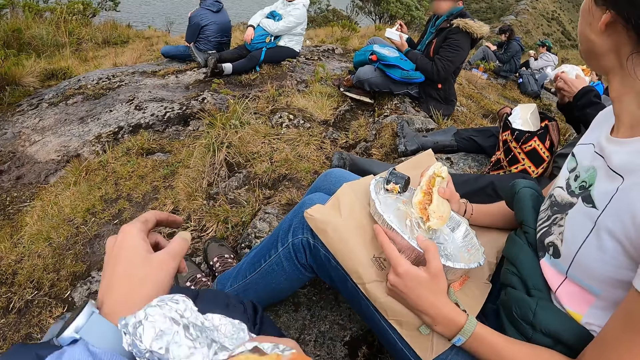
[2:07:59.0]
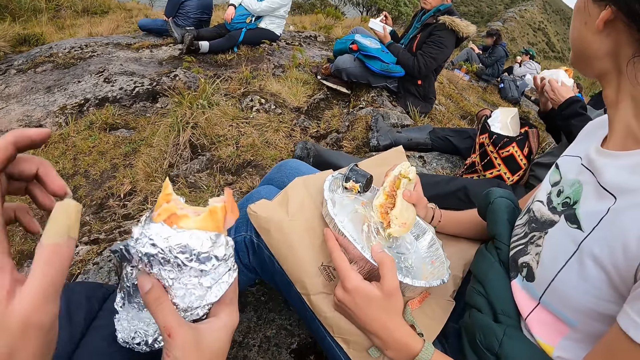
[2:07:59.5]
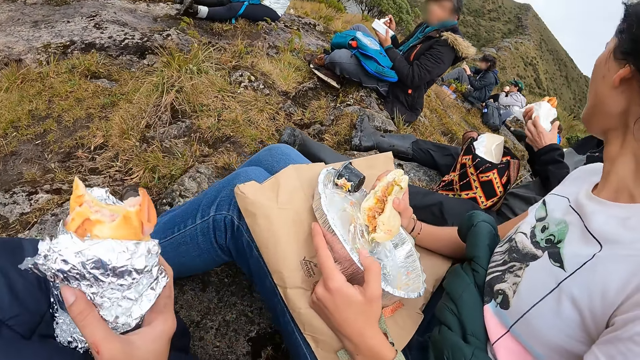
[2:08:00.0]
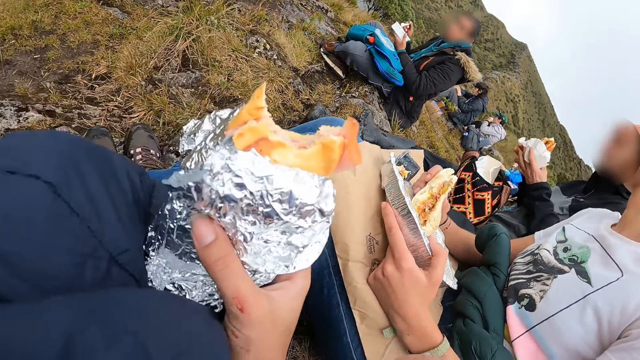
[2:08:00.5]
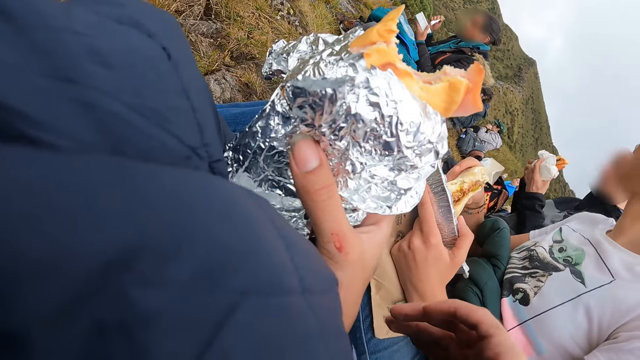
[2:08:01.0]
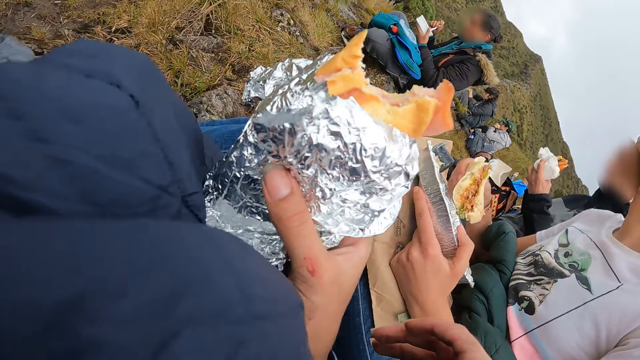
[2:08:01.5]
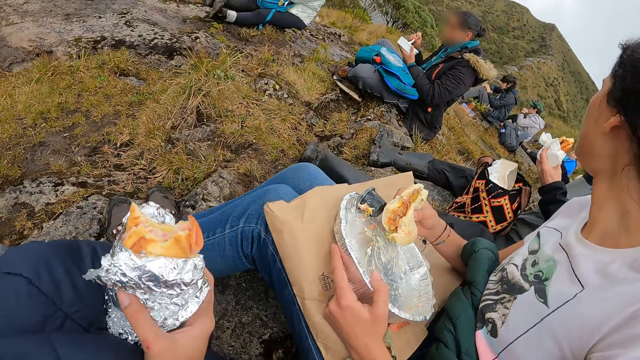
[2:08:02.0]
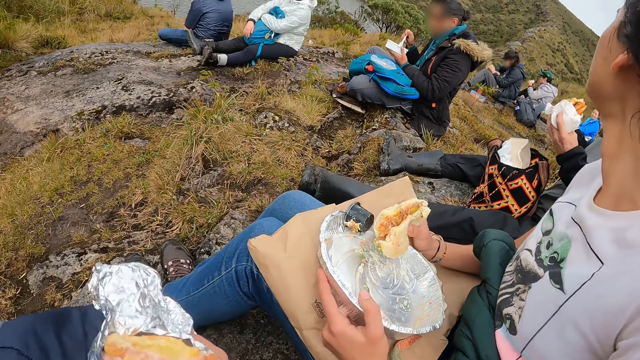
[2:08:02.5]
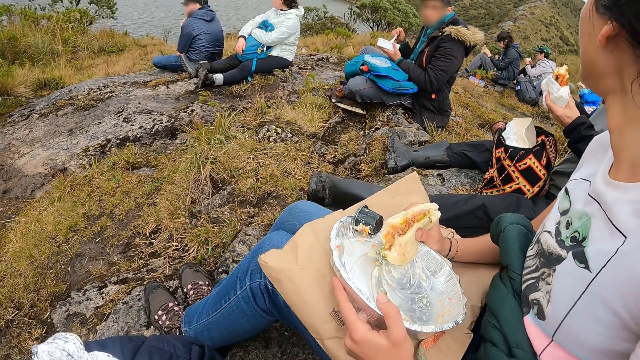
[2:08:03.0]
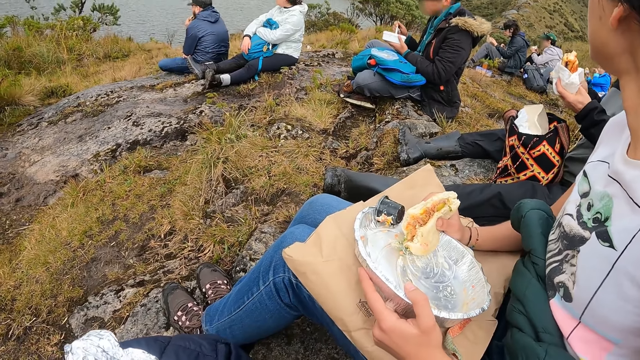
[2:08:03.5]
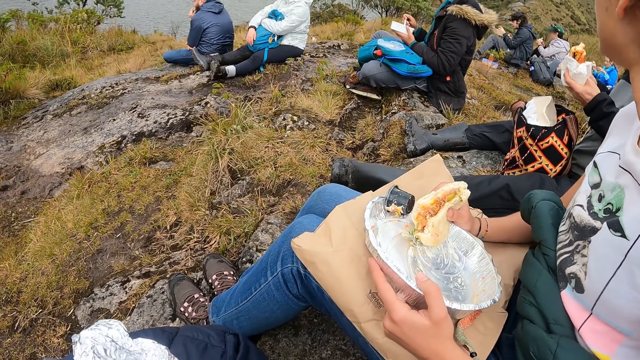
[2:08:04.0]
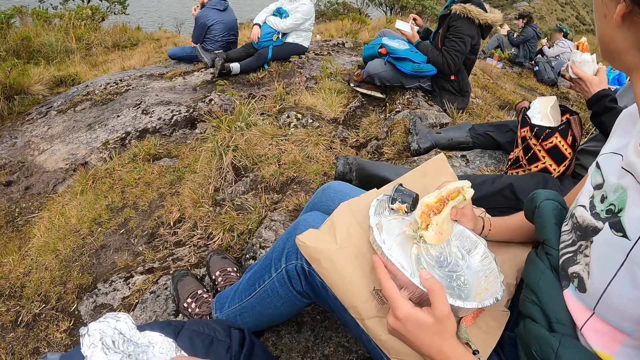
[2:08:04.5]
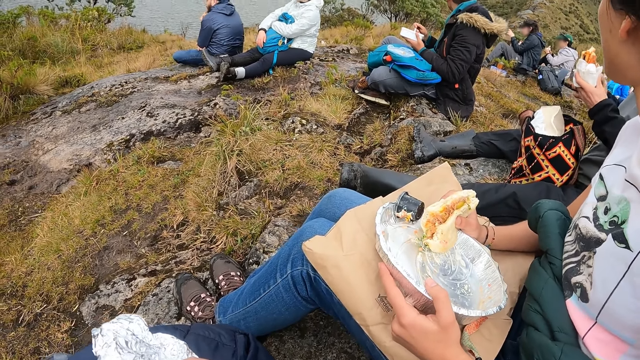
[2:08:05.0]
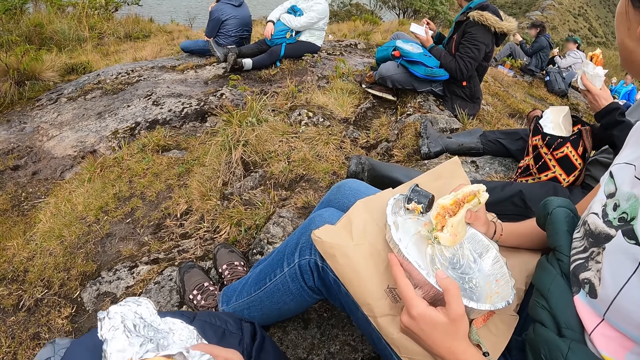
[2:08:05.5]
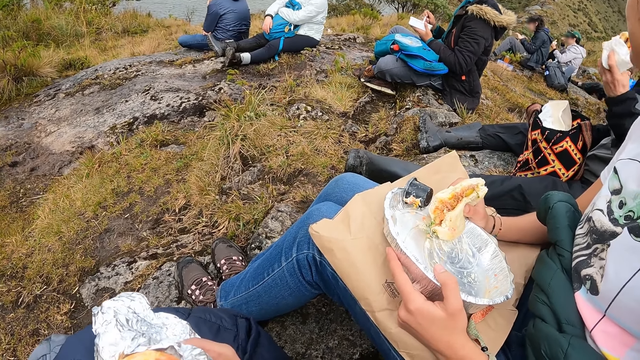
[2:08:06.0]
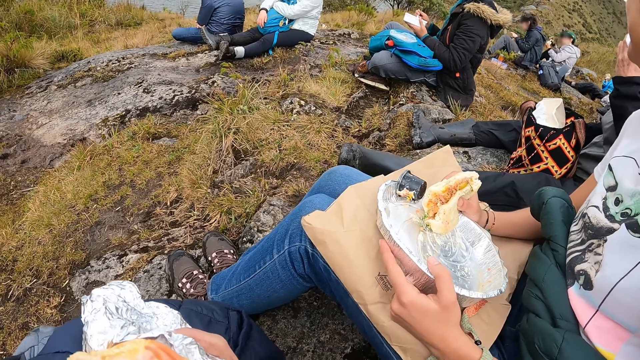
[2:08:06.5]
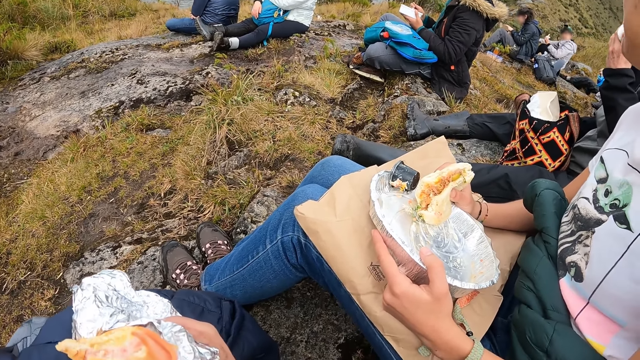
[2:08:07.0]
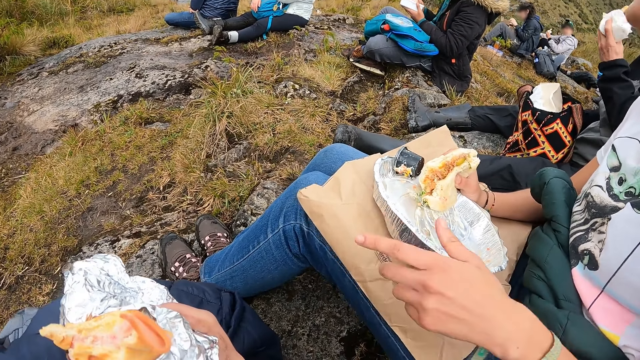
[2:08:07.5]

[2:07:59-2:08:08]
The man holds the burger with both hands.

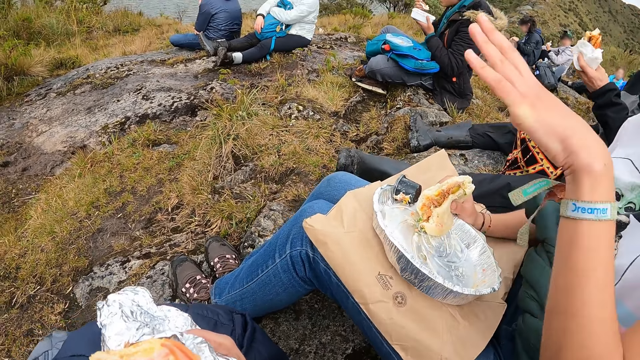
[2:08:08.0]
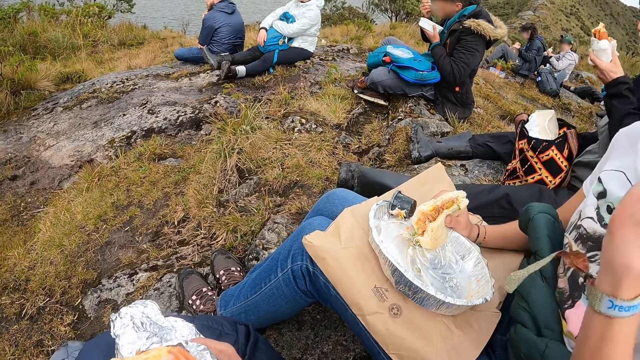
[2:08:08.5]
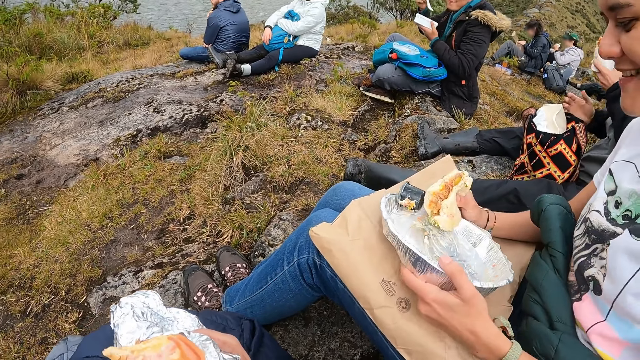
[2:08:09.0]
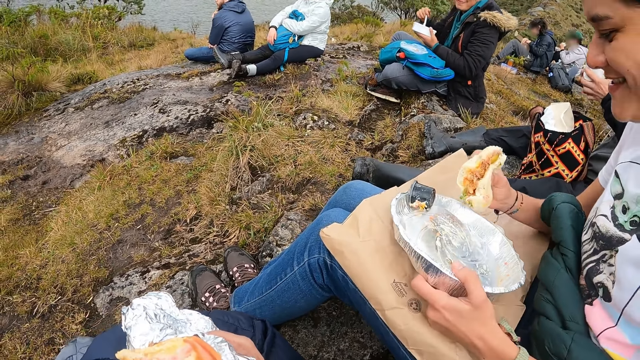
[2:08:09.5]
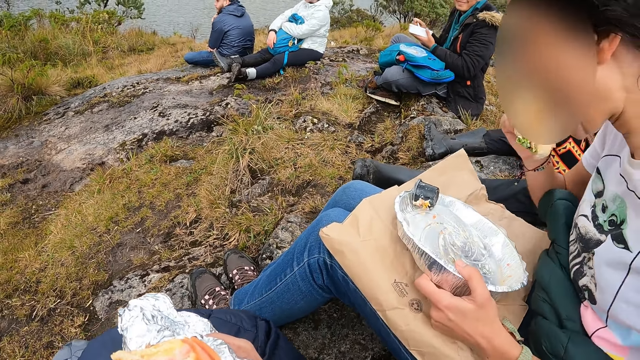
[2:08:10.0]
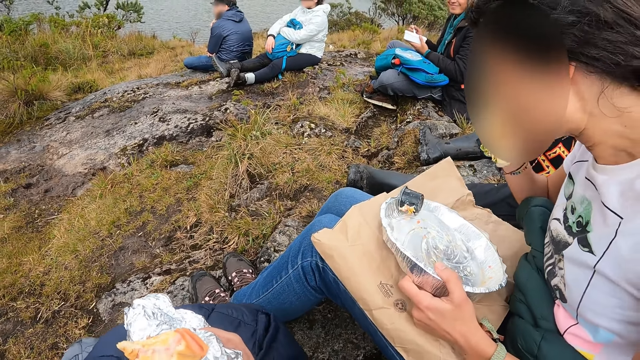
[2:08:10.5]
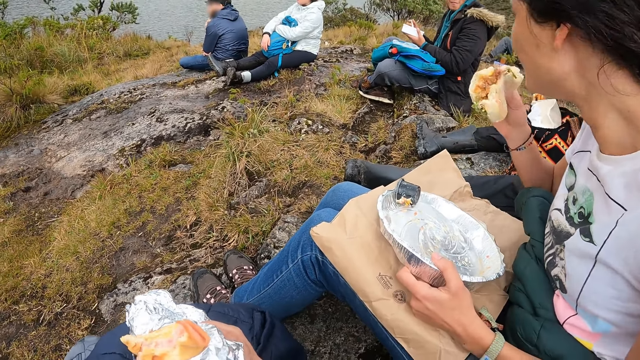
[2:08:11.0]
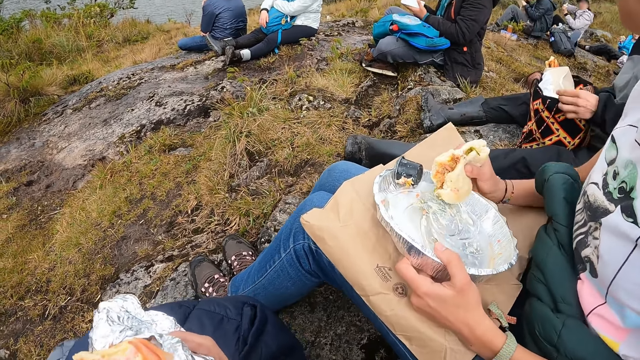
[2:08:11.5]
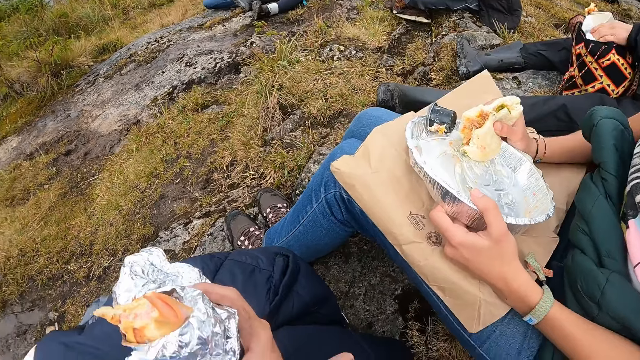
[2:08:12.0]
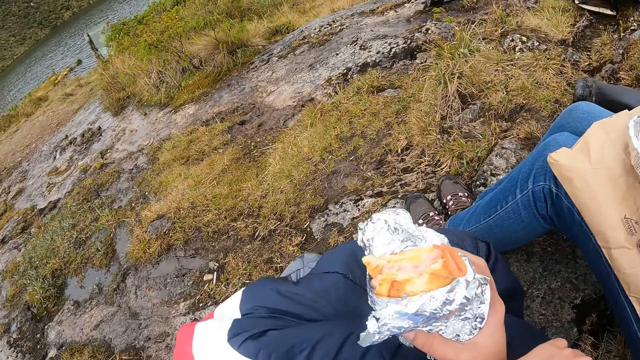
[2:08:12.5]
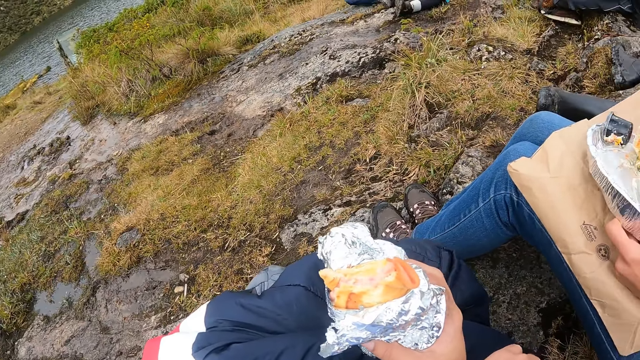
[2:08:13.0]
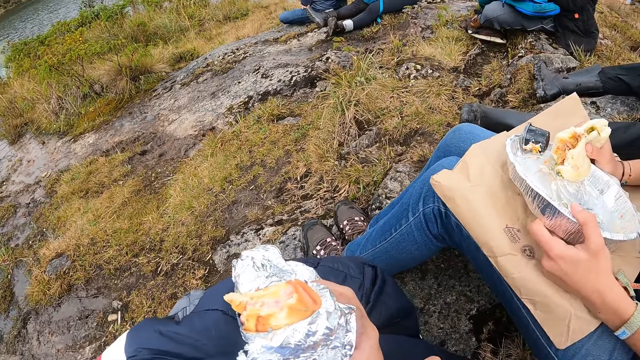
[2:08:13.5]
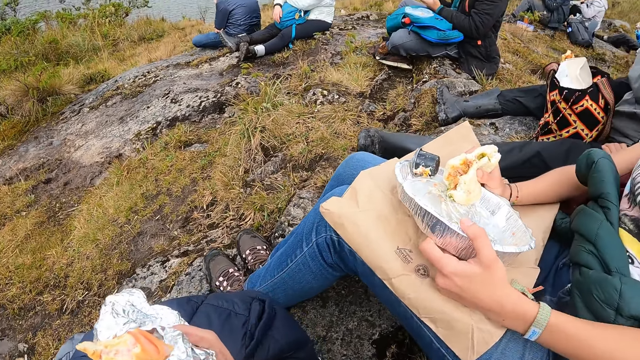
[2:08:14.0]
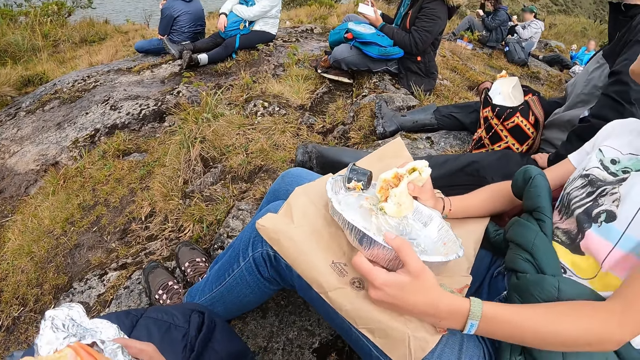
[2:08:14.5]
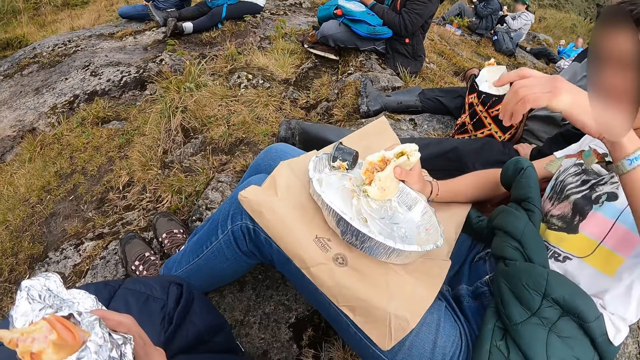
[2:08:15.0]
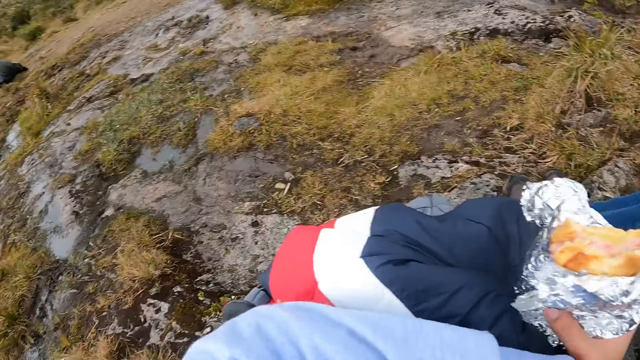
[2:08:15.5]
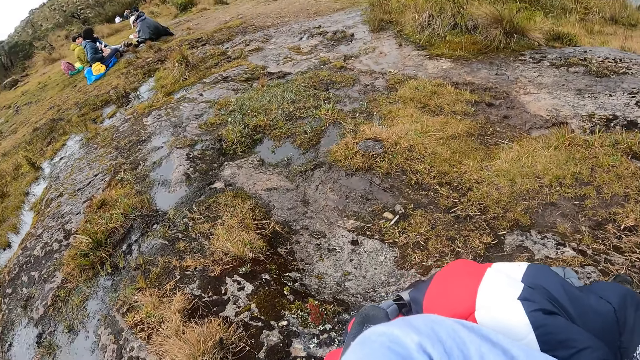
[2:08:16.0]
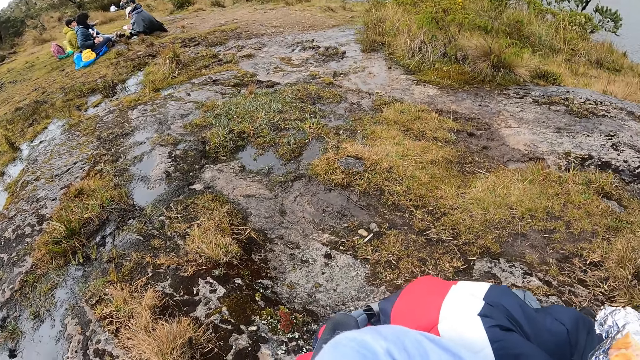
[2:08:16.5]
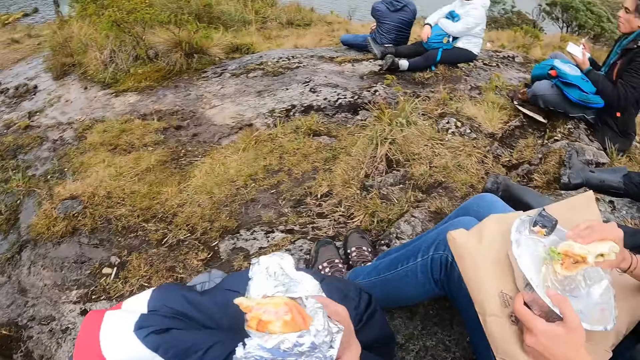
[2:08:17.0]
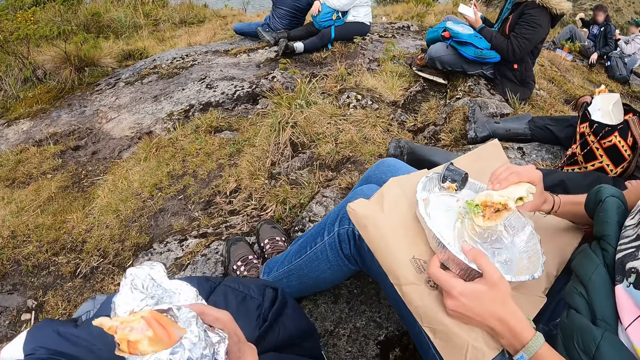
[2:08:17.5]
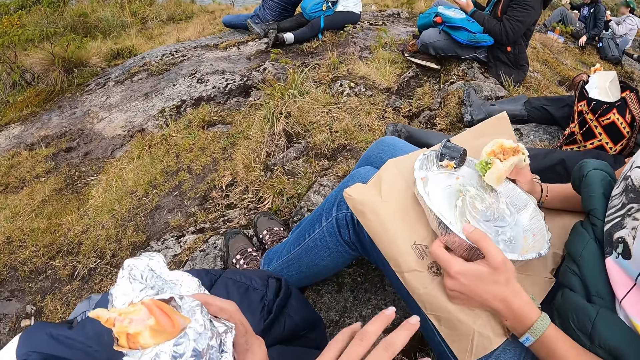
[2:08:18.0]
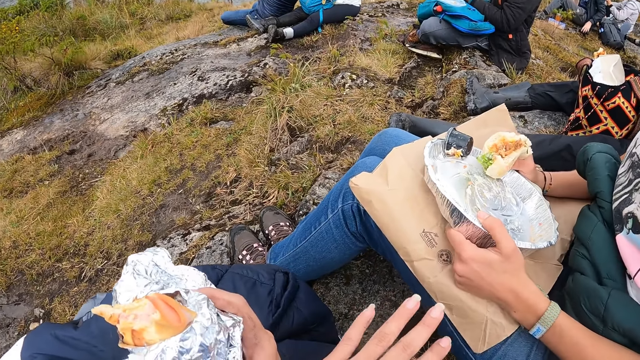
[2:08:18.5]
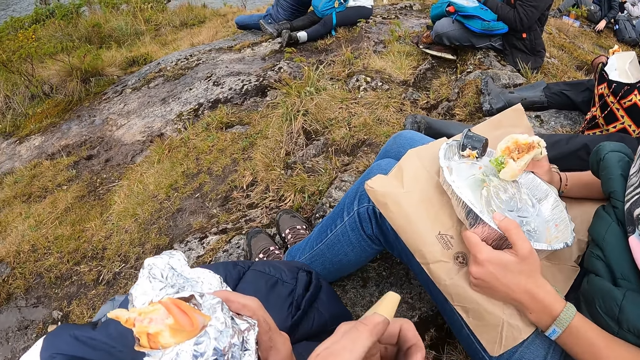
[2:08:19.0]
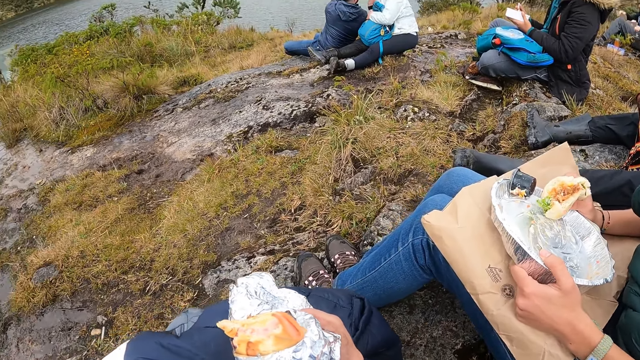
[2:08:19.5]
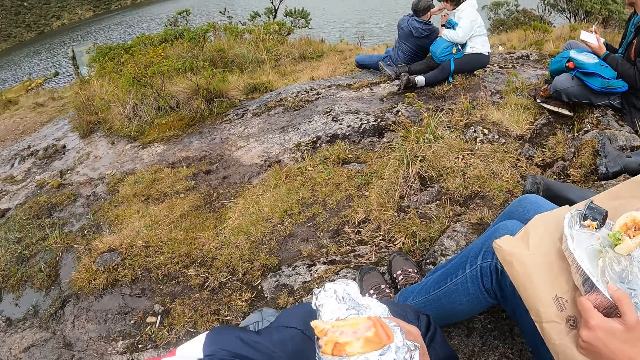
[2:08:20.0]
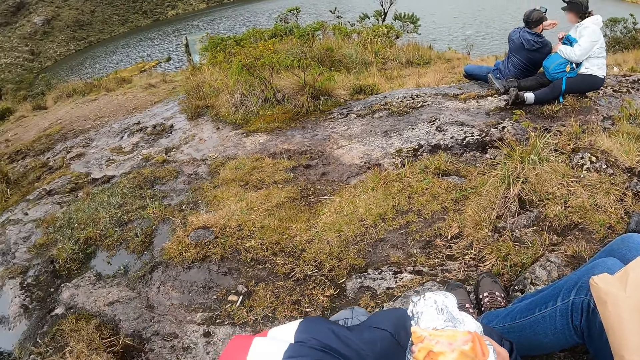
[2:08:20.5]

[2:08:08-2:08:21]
The woman eats the burger with her right hand and touches her mouth with her left hand. The camera wearer stares at her fingers.
